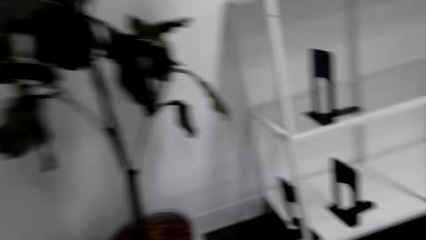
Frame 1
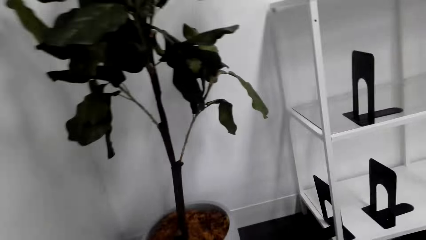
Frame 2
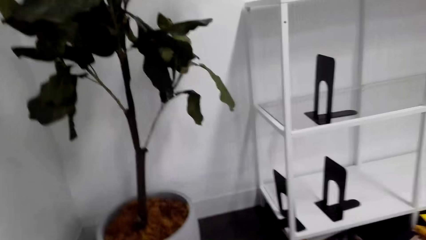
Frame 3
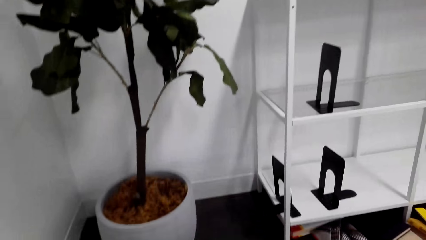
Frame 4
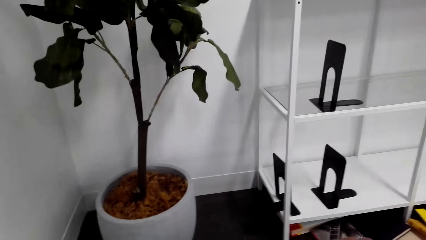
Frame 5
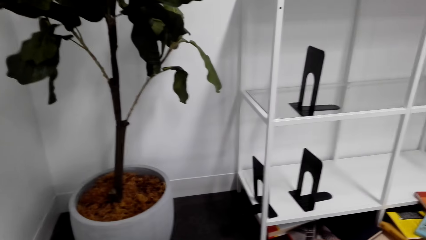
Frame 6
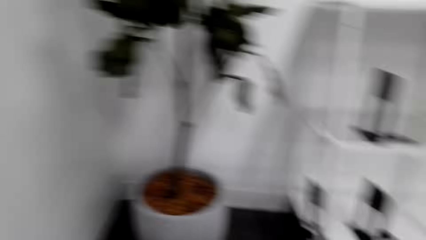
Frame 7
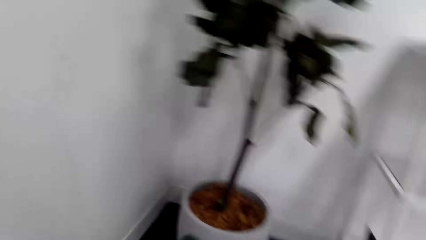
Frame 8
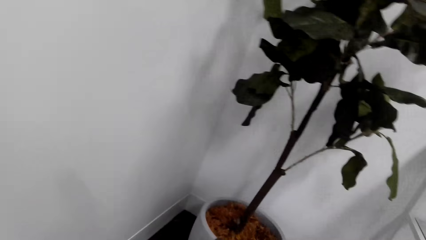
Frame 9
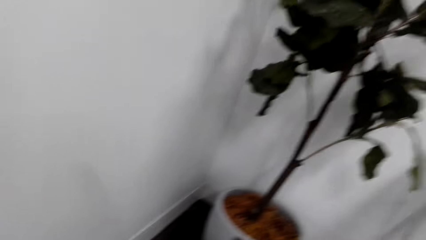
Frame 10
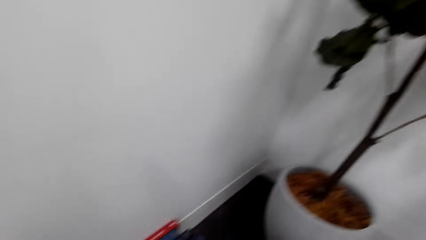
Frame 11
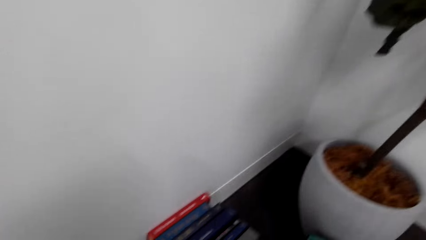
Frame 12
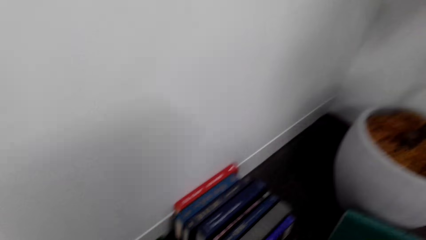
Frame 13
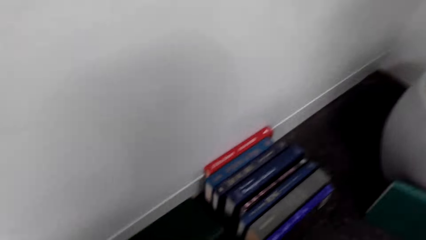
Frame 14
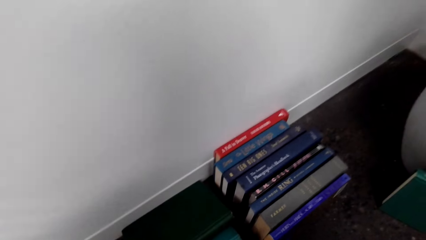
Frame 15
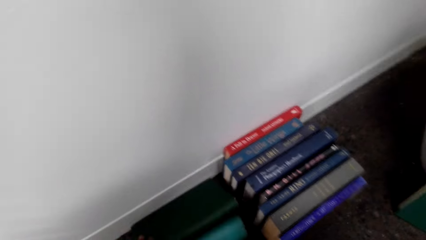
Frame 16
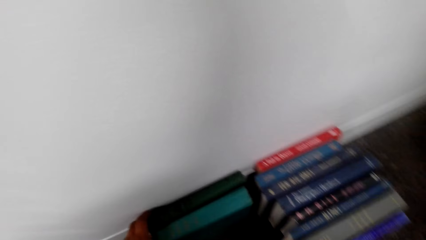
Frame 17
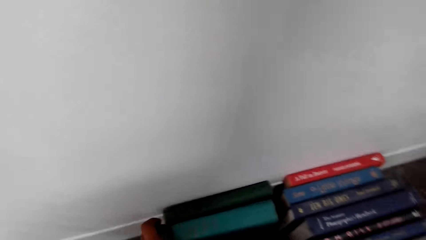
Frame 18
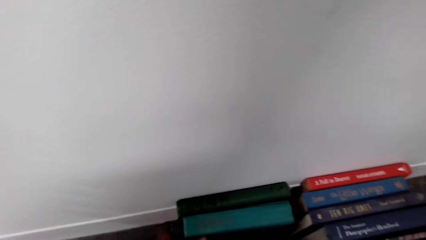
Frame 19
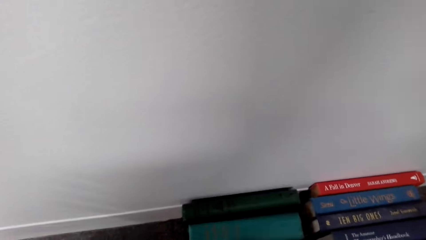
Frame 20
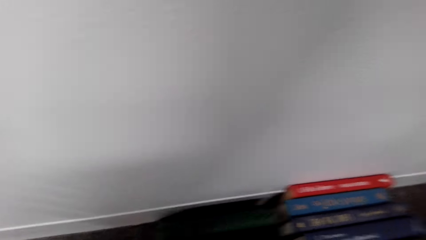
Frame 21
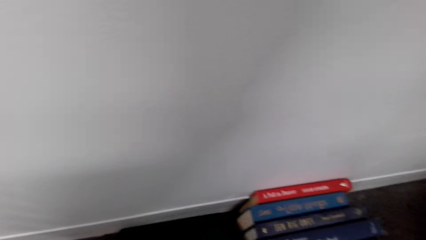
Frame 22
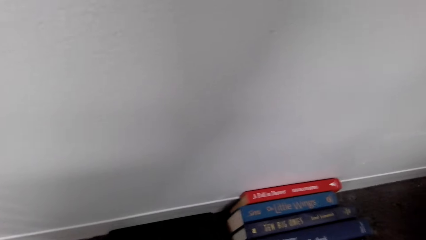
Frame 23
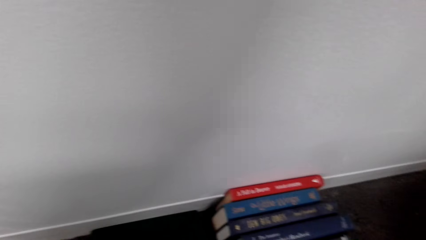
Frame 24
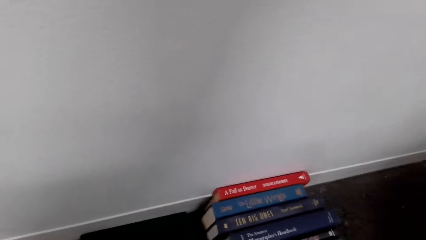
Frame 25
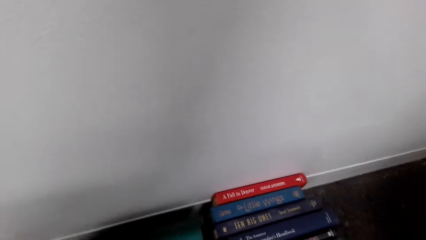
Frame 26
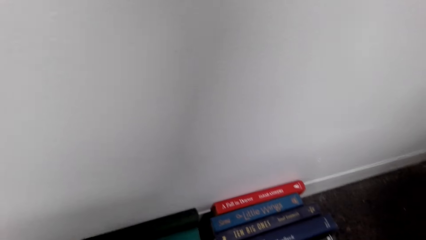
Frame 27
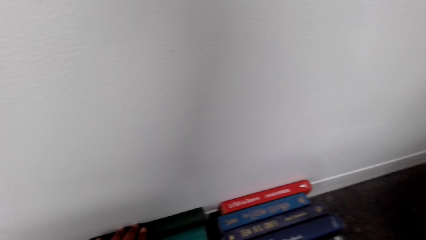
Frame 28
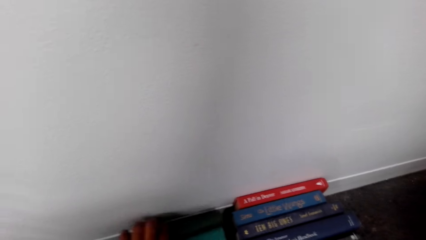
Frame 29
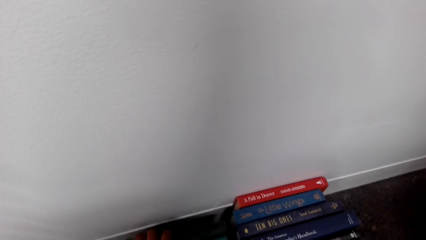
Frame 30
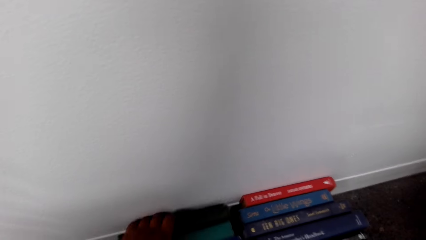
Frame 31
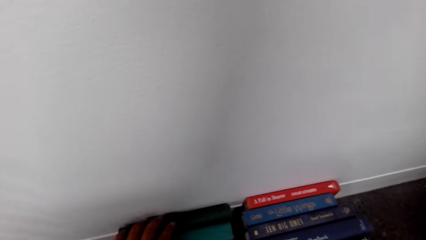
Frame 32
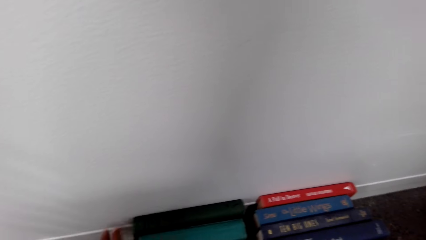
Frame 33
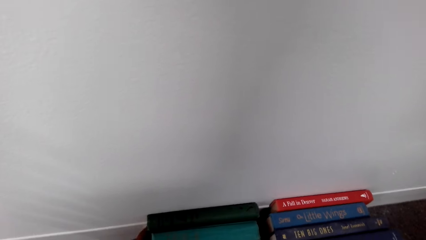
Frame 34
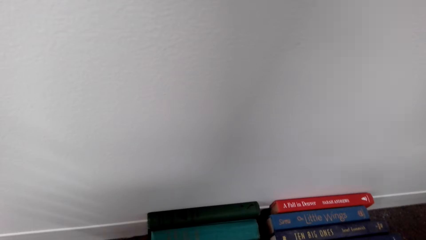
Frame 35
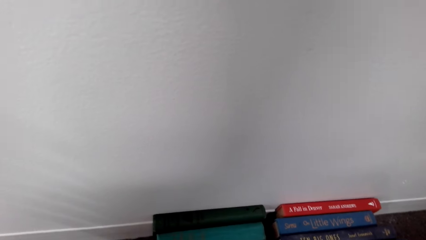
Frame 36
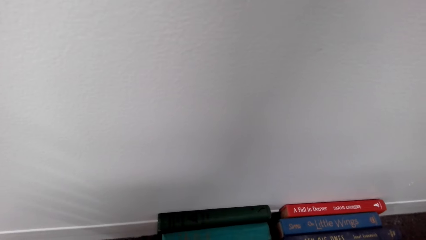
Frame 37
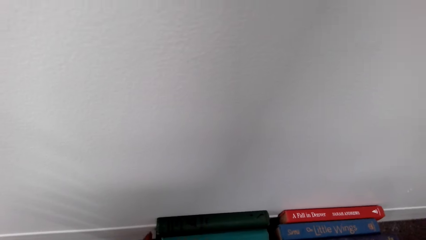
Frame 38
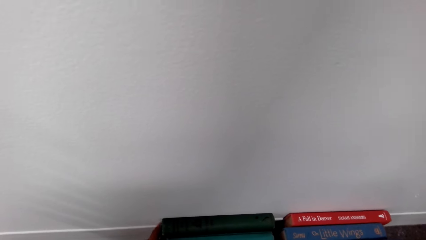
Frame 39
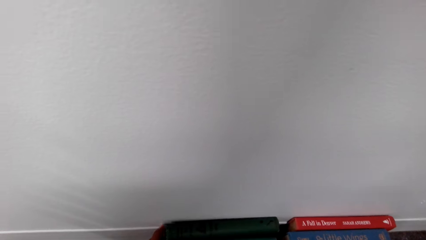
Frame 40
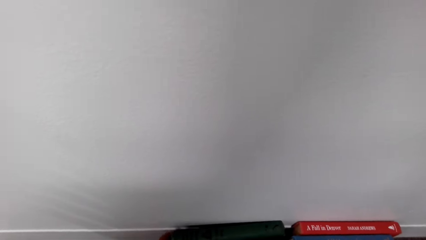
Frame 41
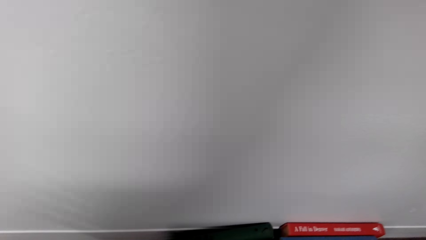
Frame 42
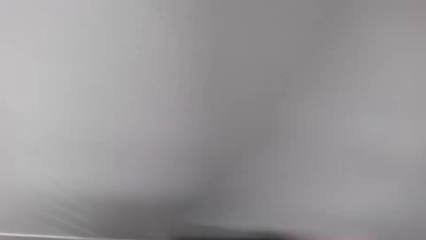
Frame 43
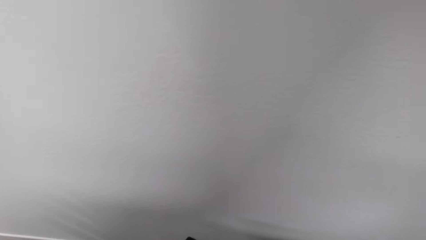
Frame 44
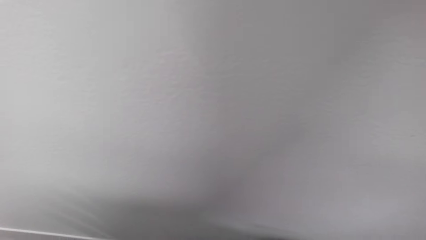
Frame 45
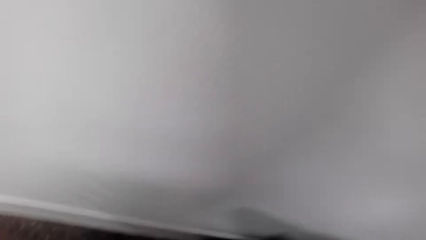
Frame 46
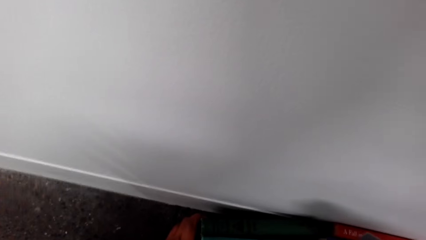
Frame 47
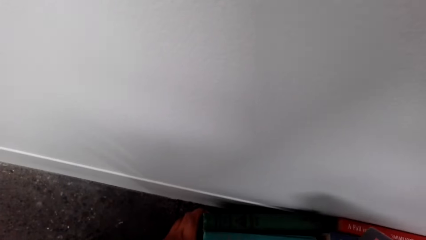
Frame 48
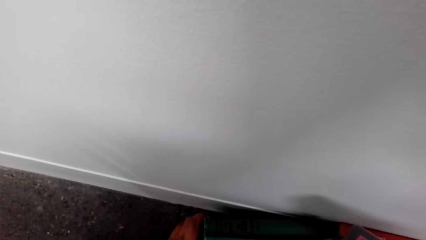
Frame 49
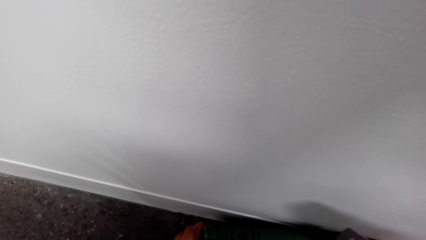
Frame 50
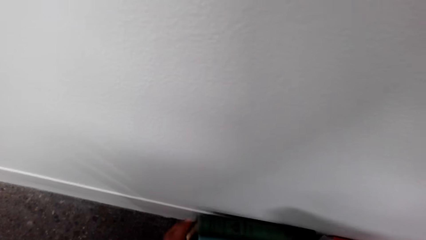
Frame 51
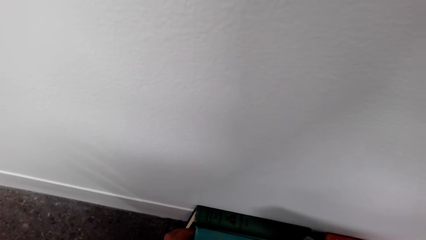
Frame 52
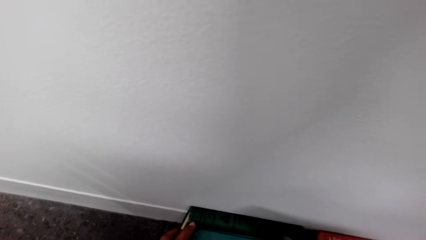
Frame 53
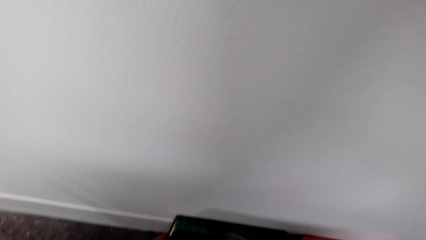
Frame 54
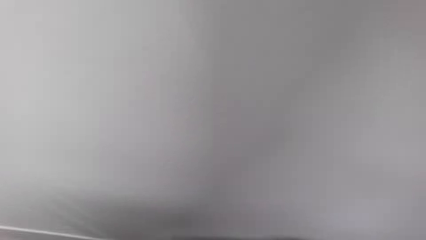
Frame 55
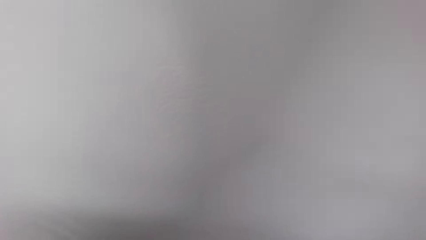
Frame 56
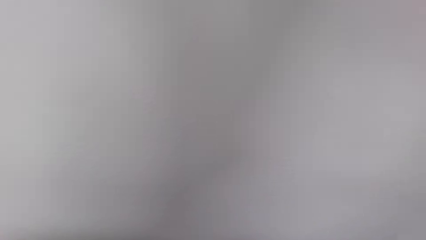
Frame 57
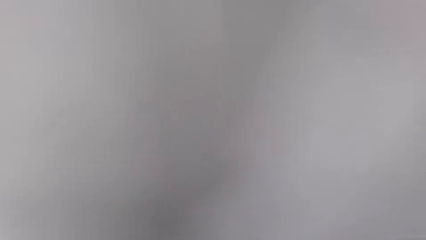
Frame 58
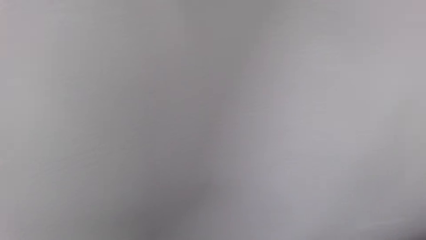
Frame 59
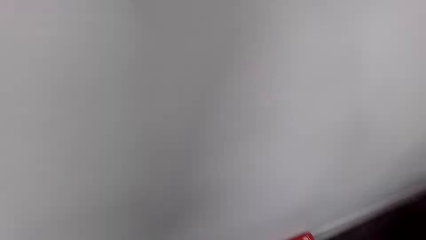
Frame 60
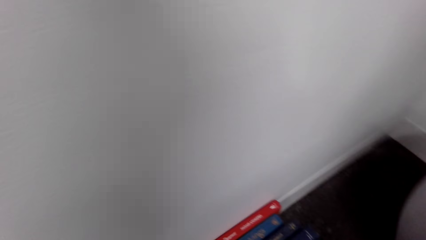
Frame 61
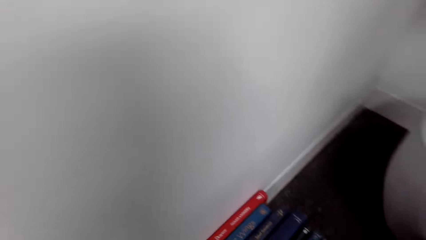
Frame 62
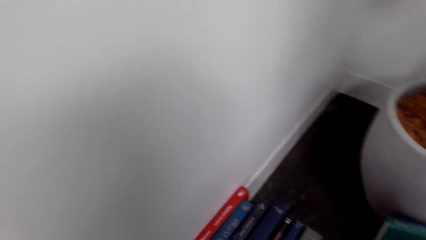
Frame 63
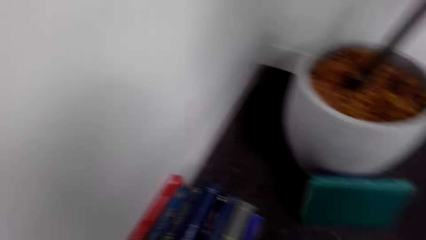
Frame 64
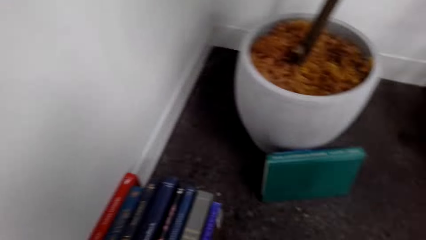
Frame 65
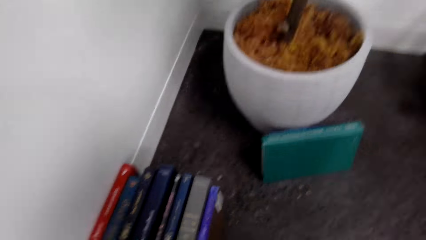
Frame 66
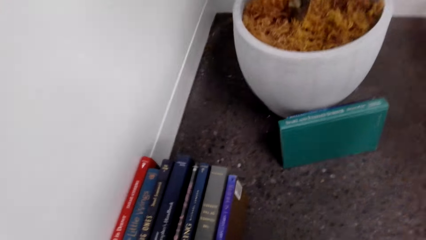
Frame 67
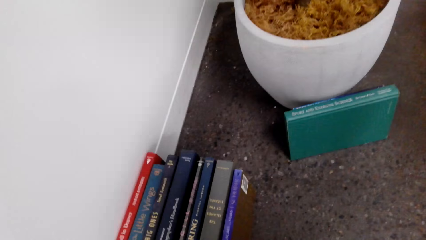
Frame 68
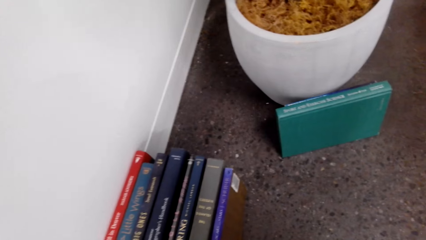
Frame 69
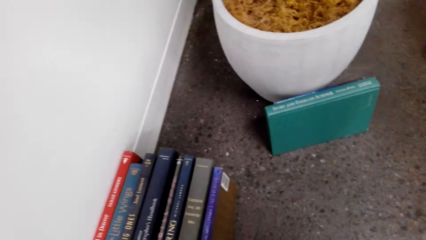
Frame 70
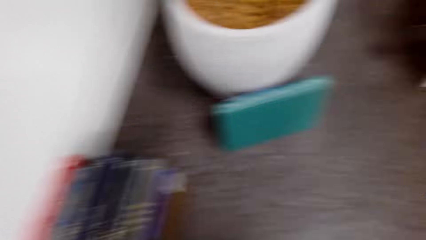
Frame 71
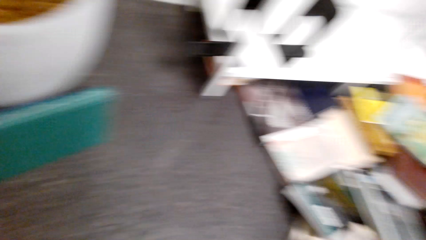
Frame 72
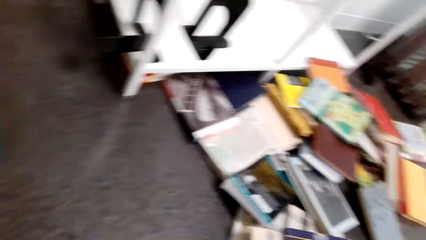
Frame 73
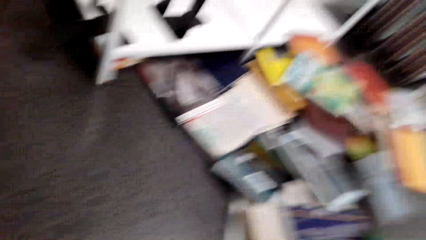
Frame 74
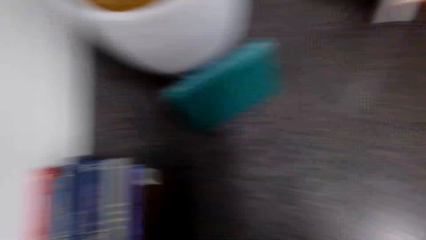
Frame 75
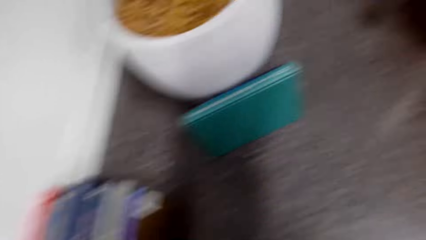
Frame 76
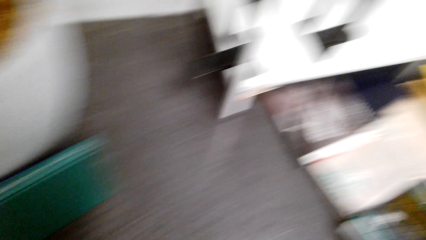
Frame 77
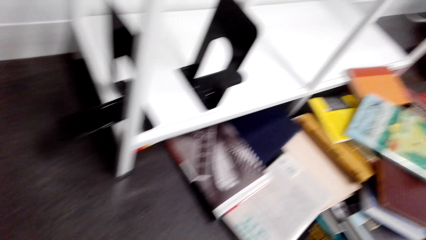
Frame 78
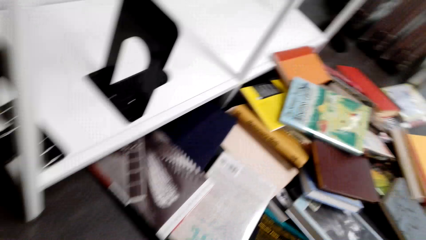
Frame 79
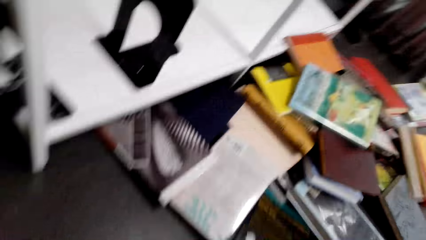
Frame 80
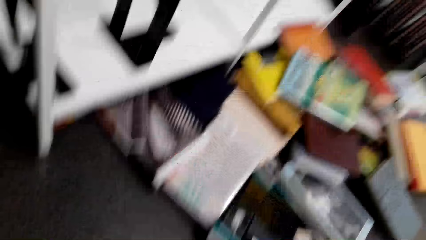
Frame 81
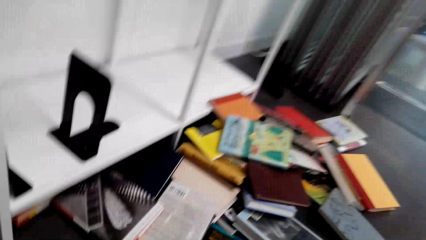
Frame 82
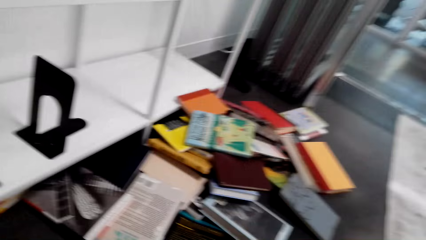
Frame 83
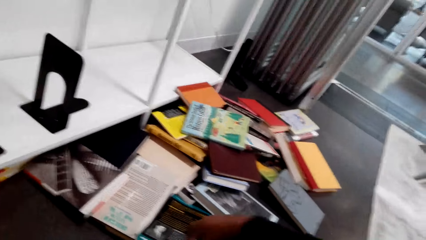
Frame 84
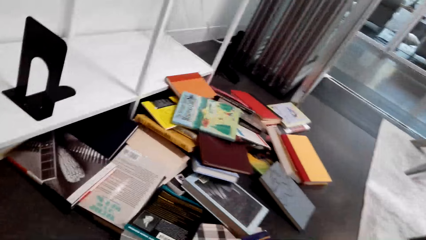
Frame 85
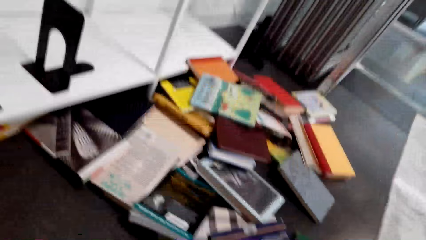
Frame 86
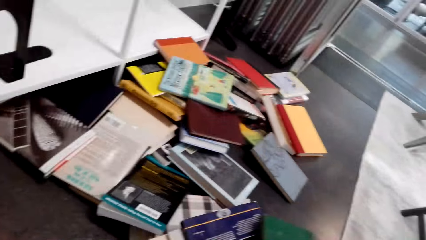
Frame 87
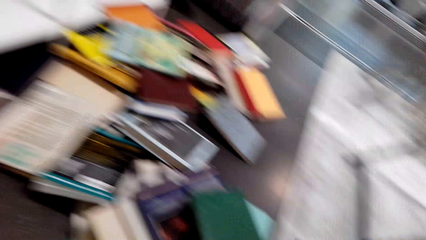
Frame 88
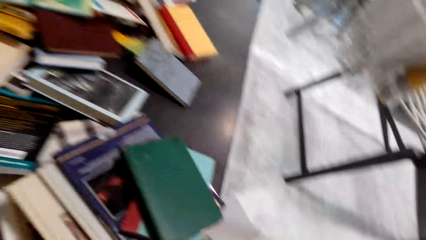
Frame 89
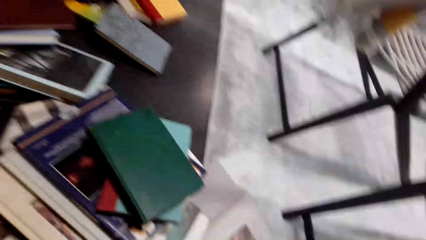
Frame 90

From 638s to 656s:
The camera wearer looks at the book. They move the book on the hands. They look at the vase and look at the books. They put the book down. They touch the books on the floor. They touch the books on the wall. They look at the wall, touch the books on the floor, look at the wall and look at the books on the floor. They turn around and take a book.
